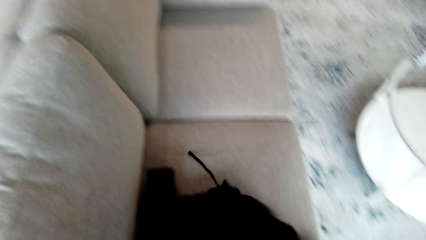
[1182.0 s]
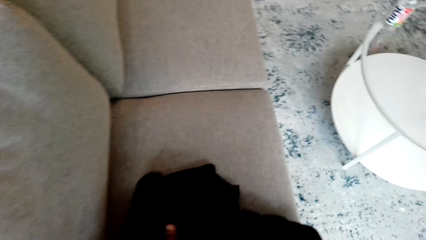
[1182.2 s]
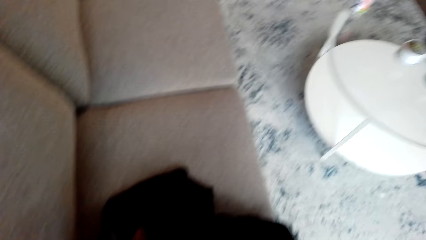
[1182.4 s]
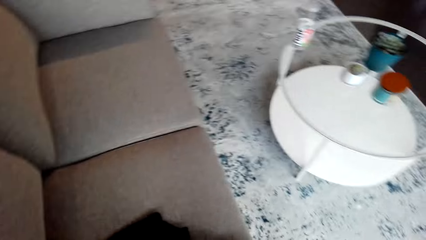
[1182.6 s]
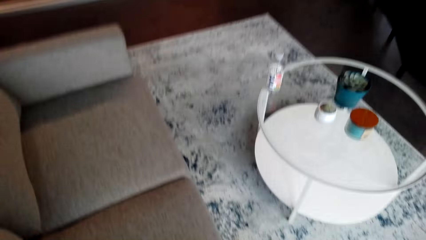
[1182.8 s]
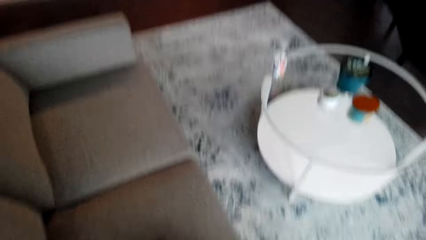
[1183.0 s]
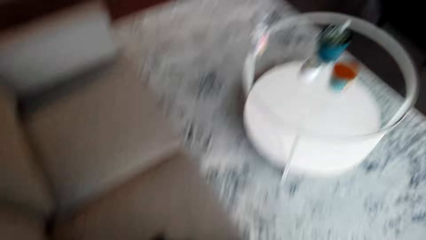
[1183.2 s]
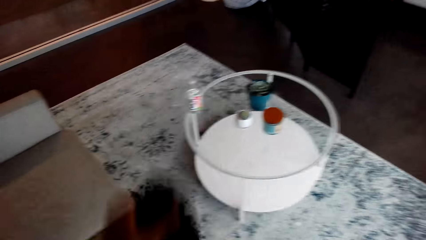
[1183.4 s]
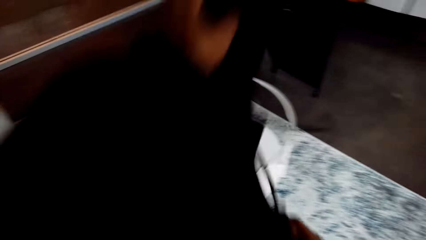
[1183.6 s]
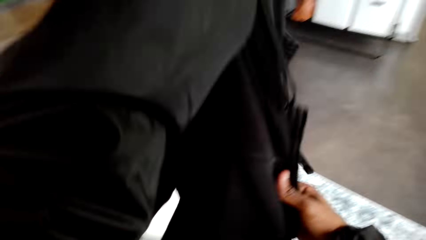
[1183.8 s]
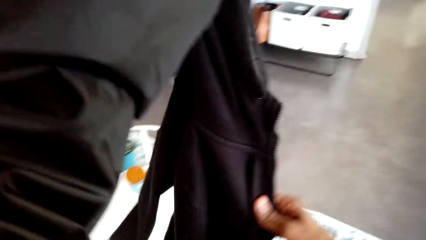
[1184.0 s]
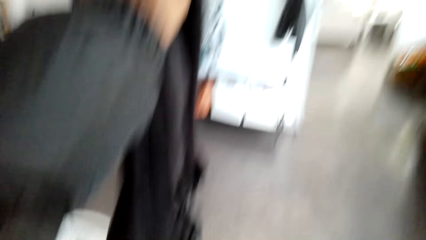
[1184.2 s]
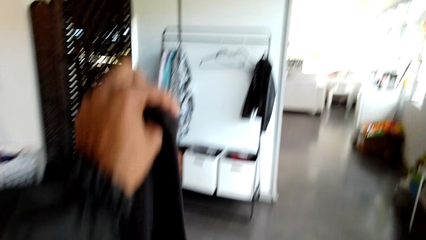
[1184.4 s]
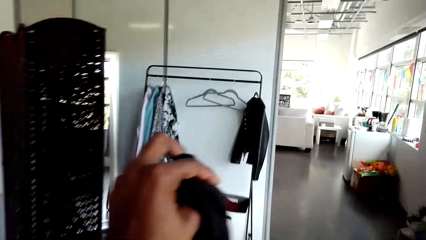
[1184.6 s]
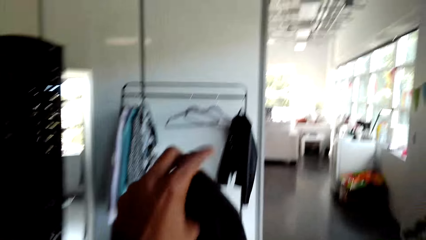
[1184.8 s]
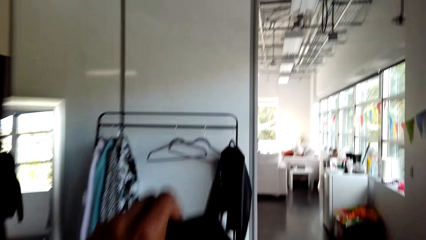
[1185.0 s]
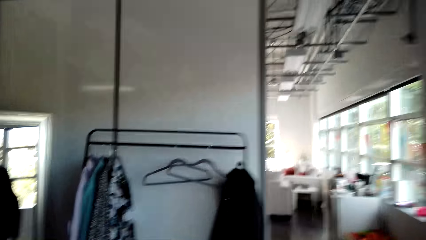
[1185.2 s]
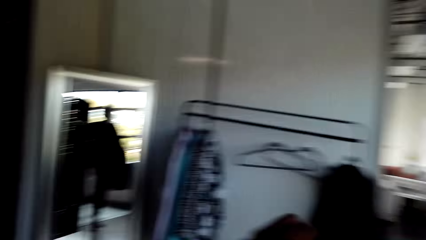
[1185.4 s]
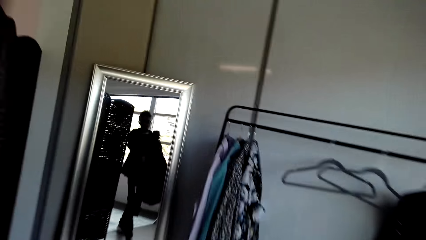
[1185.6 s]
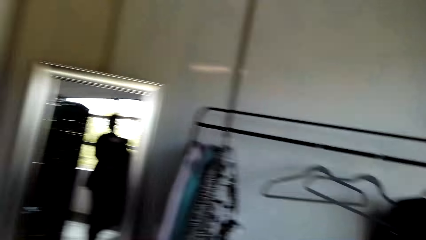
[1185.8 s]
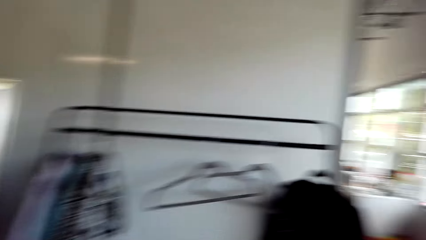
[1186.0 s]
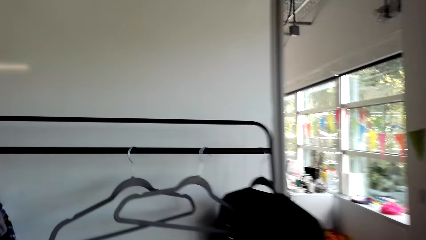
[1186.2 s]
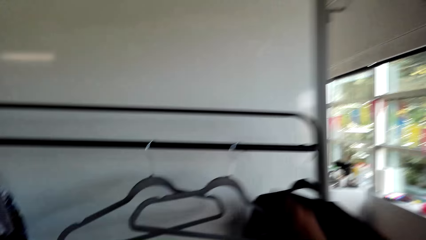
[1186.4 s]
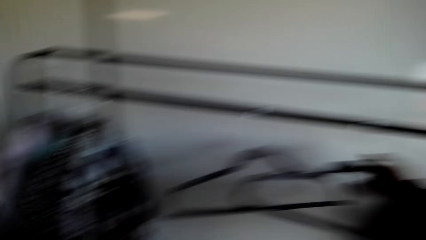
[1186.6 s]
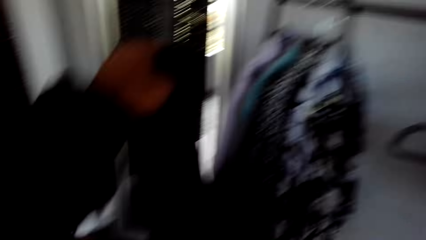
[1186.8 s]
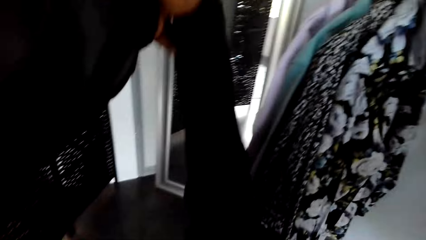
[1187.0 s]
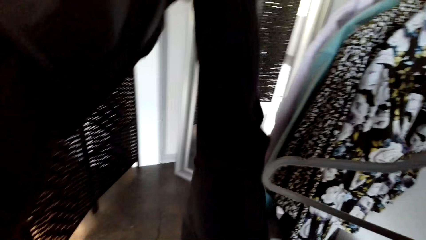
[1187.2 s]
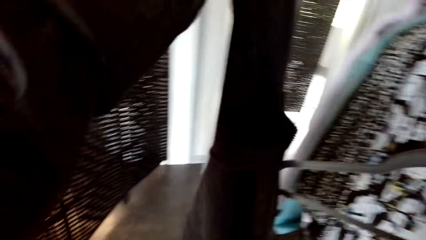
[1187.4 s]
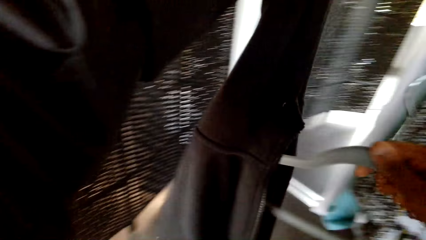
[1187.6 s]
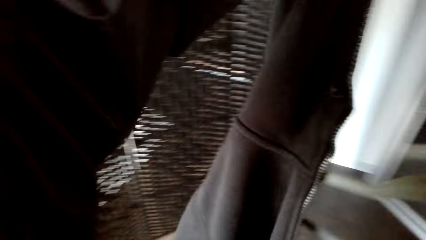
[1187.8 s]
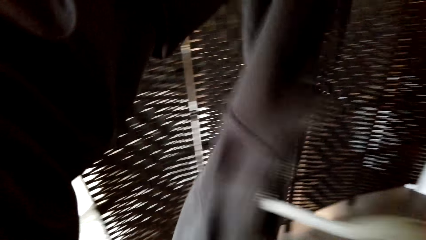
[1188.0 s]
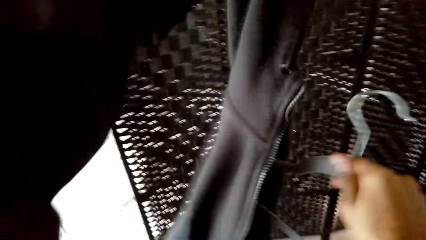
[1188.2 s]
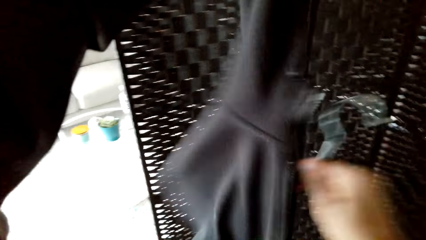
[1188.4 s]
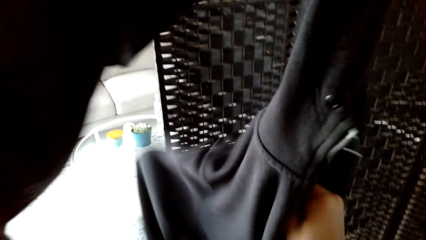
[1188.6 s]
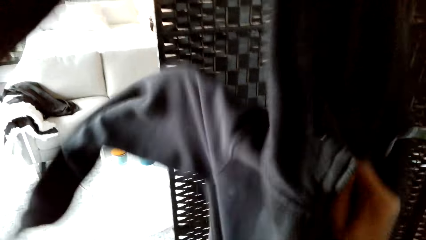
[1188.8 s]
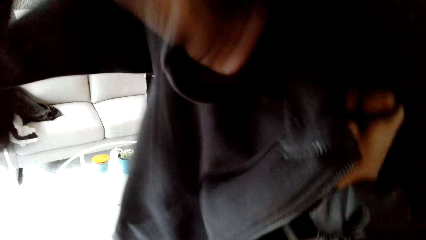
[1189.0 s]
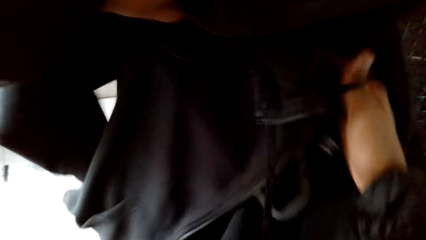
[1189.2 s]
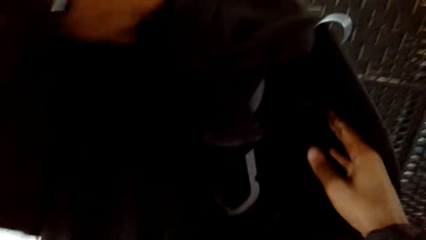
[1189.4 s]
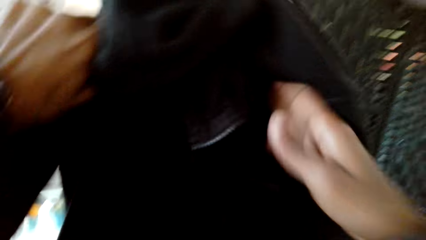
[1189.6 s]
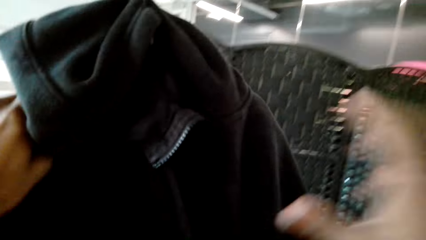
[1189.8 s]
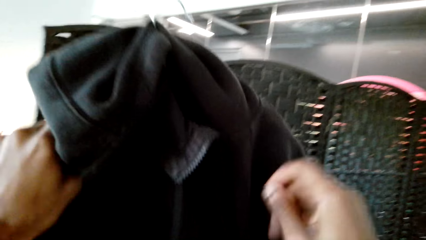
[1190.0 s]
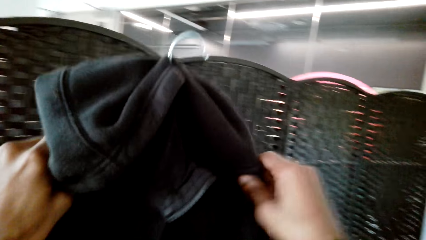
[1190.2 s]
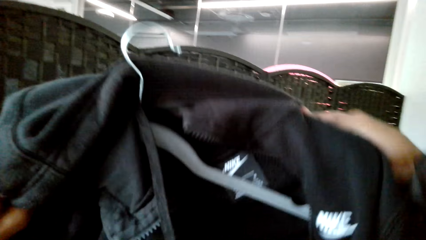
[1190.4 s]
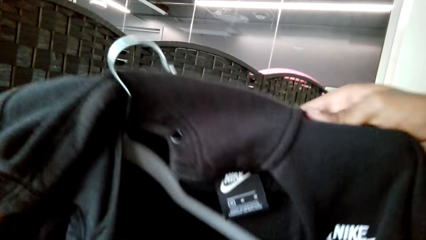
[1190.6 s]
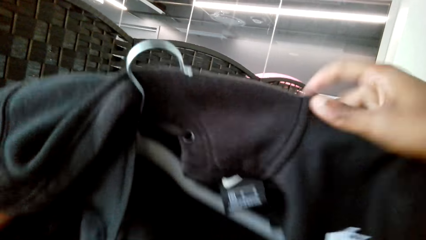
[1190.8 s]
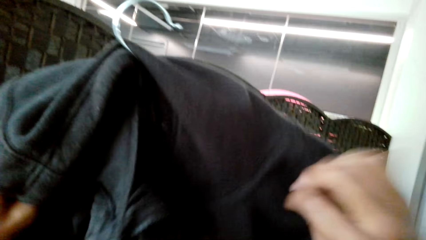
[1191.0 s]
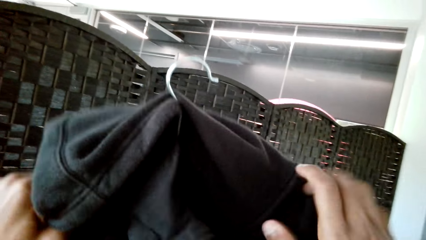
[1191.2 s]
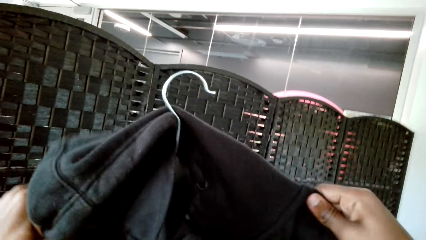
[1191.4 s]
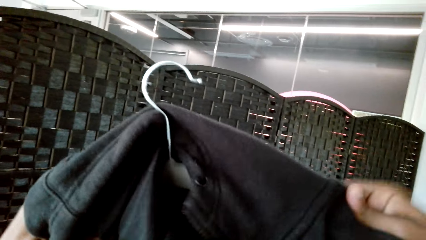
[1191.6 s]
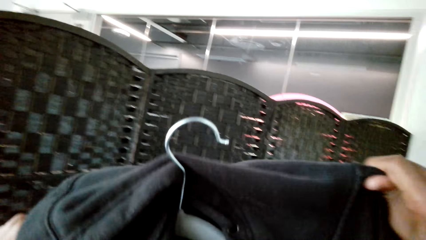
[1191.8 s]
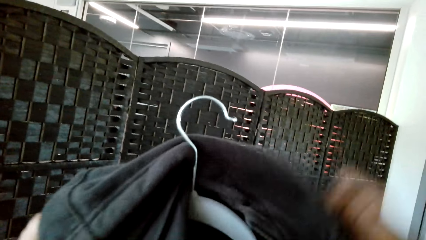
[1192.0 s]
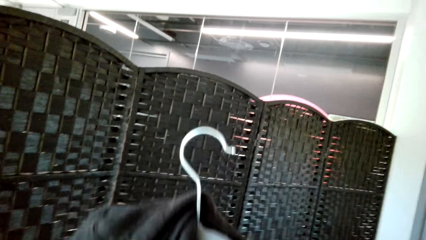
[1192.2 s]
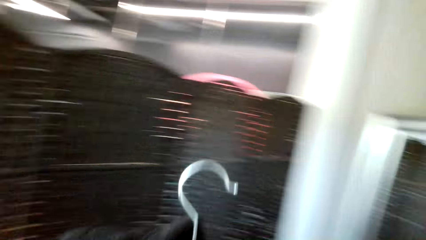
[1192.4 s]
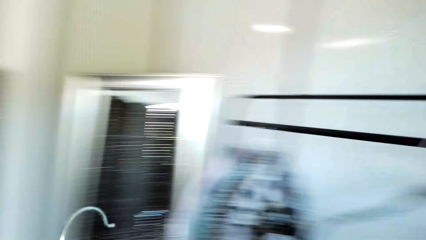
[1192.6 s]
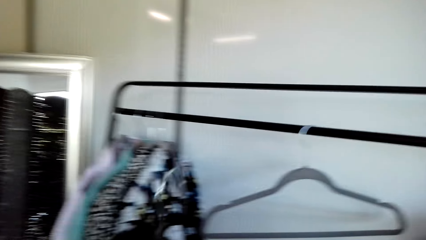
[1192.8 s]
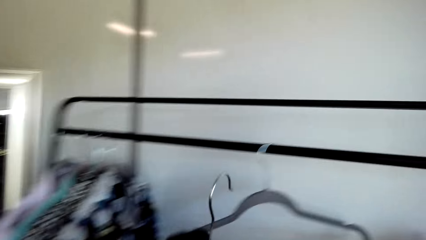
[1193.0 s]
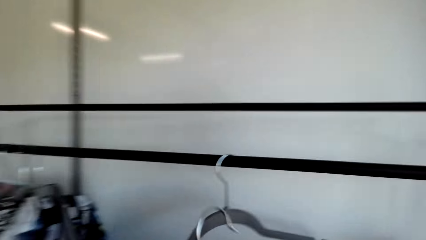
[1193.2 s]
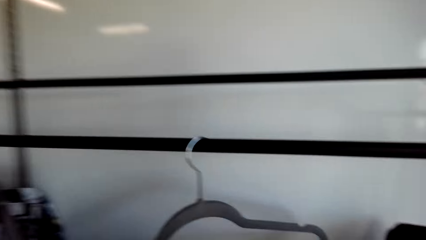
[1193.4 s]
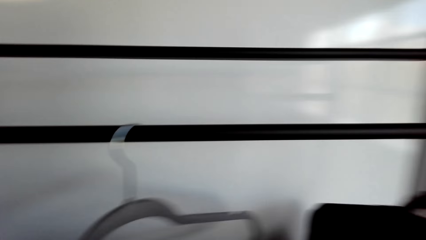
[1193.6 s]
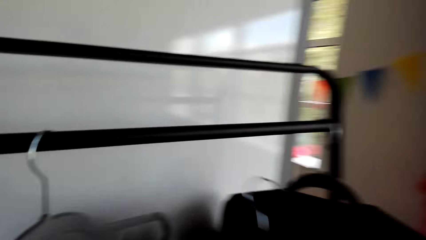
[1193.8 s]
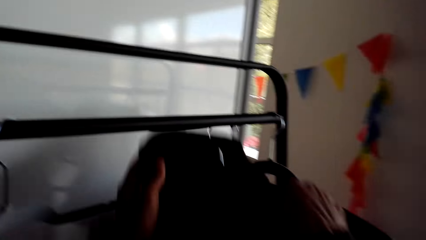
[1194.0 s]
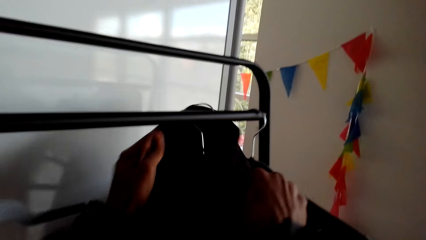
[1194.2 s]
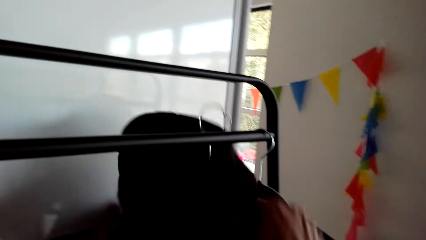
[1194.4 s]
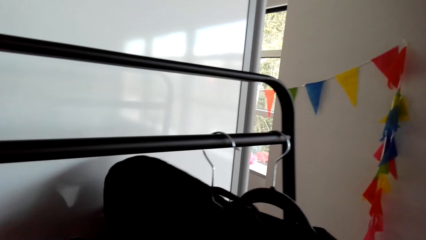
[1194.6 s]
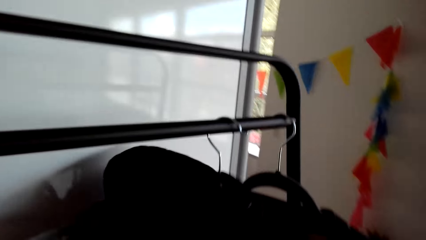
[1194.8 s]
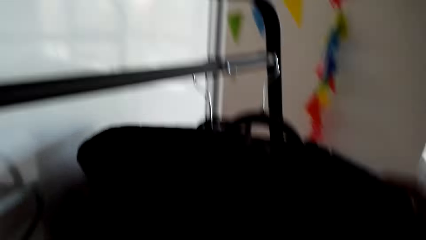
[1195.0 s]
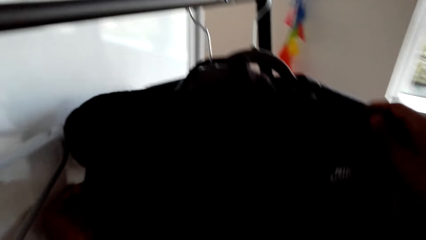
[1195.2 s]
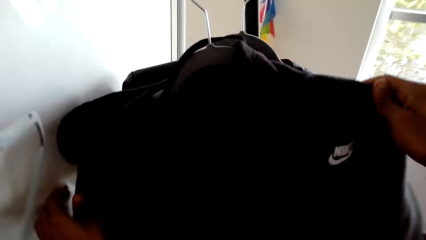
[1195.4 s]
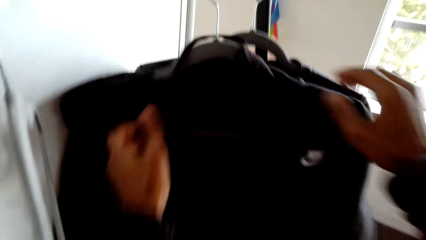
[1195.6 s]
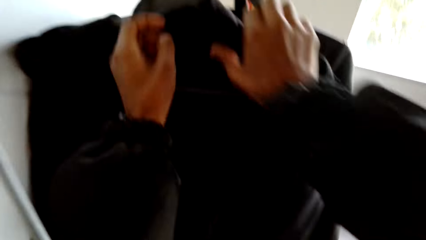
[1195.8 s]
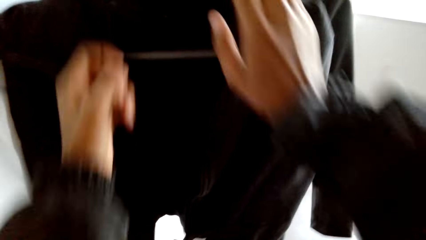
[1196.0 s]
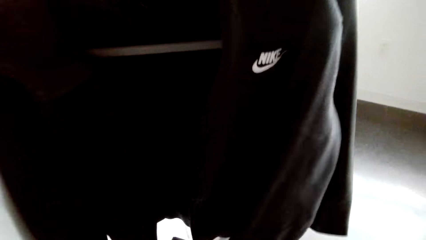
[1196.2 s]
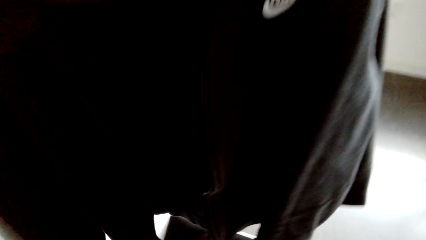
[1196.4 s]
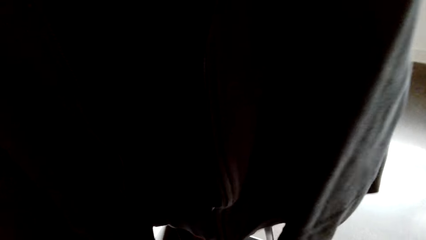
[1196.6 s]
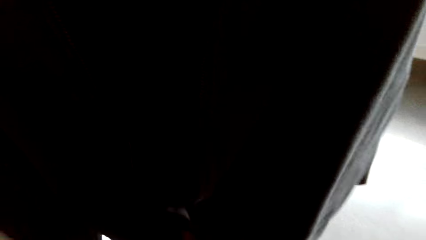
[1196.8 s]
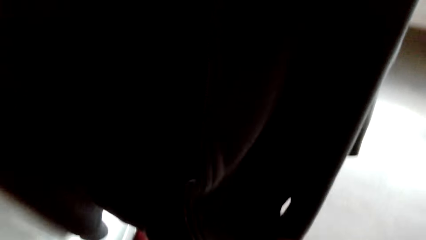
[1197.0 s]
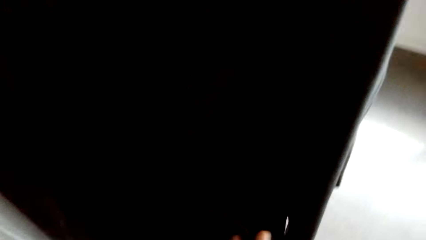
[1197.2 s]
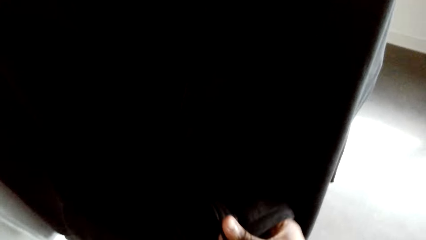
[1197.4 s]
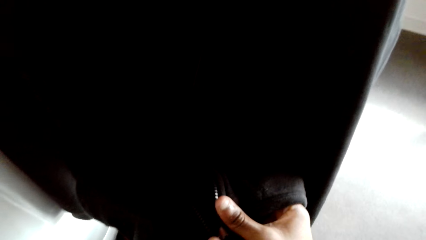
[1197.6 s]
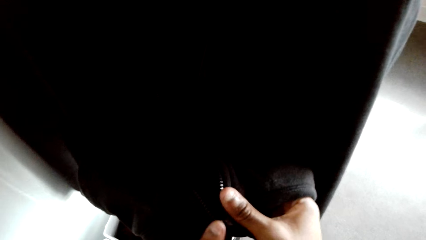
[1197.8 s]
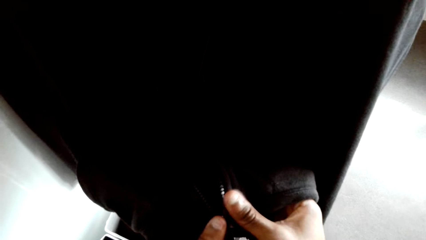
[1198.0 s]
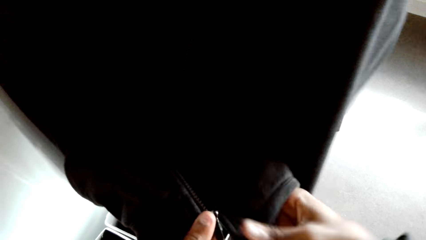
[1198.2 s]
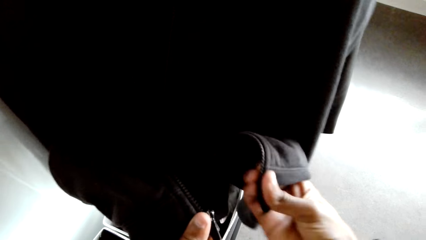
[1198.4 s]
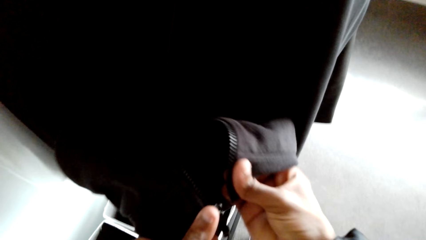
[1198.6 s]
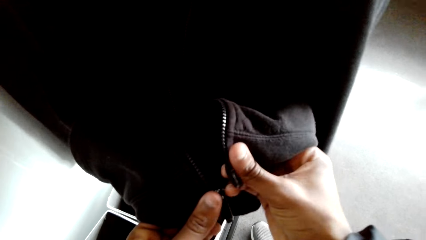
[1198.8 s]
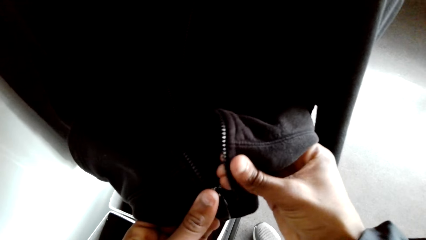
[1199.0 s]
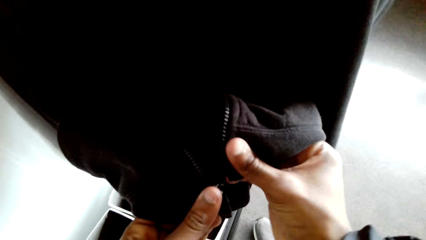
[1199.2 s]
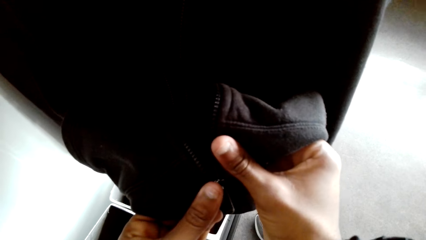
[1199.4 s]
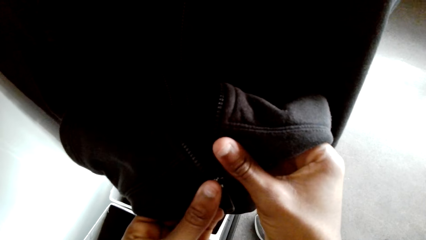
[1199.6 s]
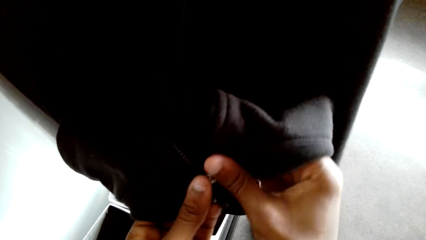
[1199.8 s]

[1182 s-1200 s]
The camera wearer walks carrying the sweater. They put the sweater on the hanger. They hang the sweater on the closet. They zip up the sweater.
